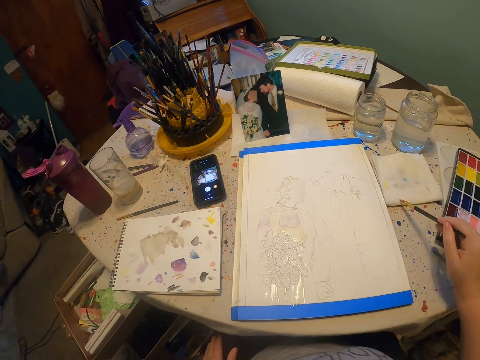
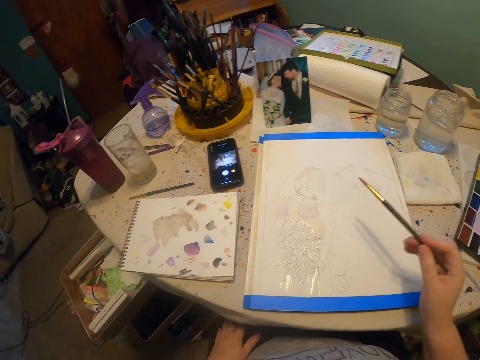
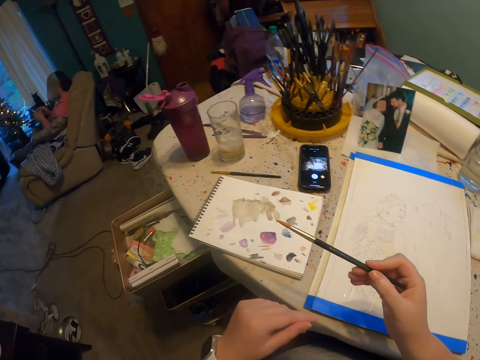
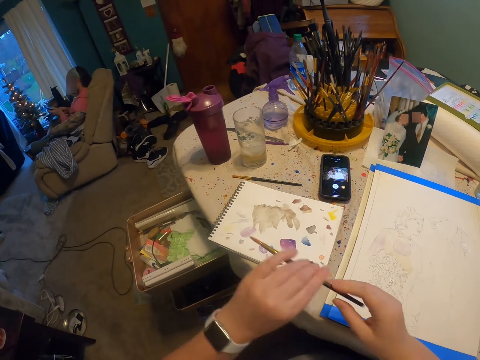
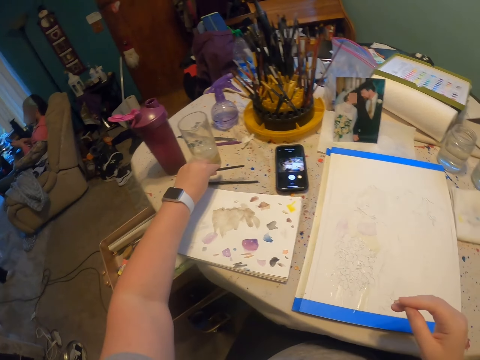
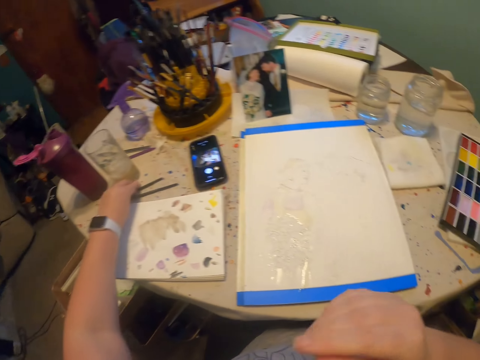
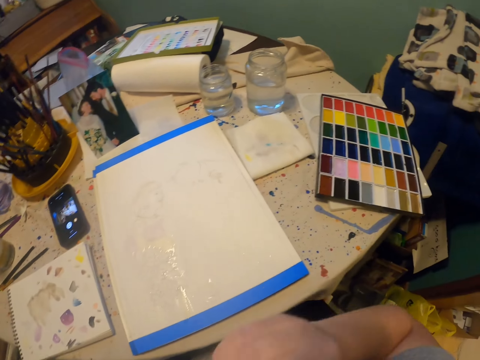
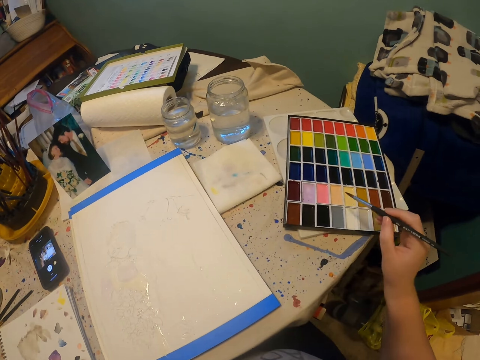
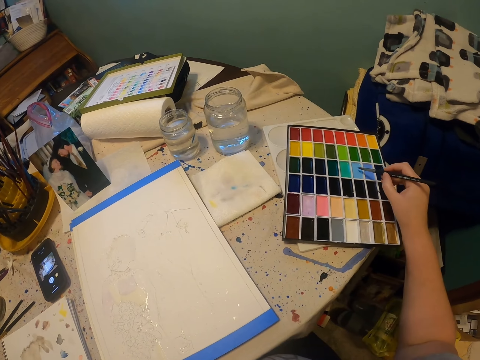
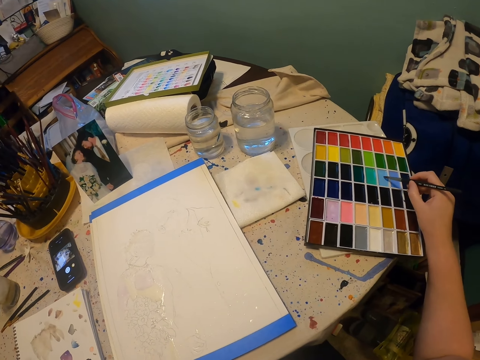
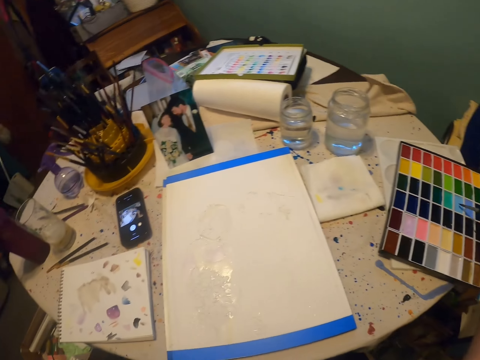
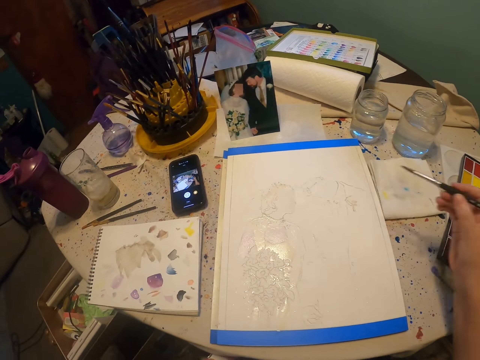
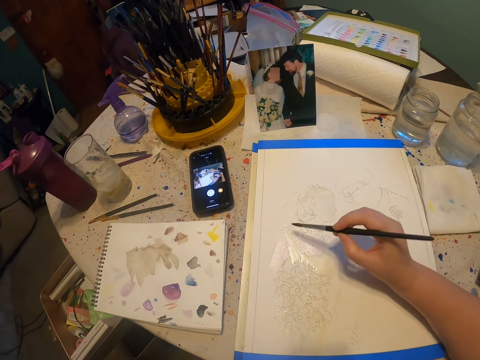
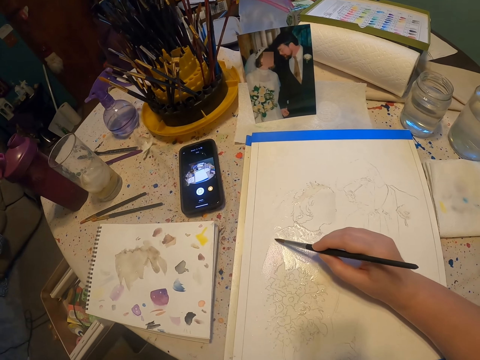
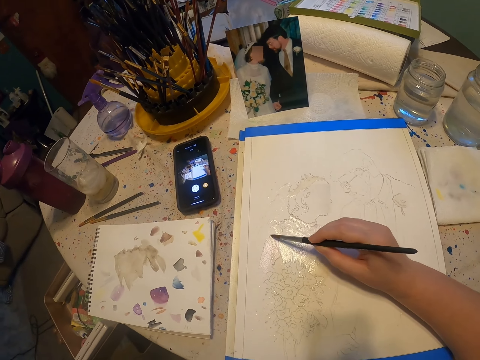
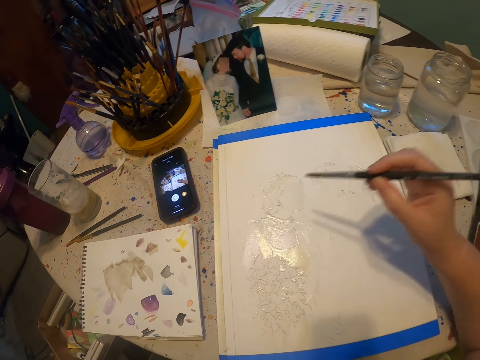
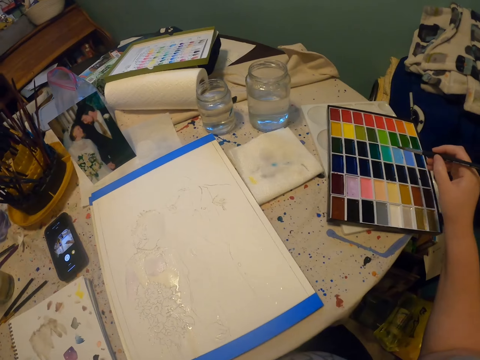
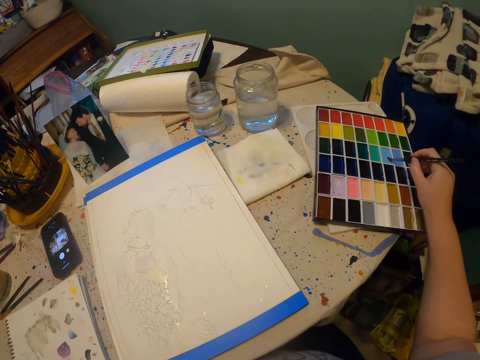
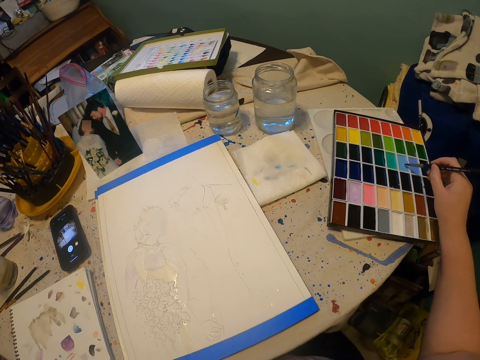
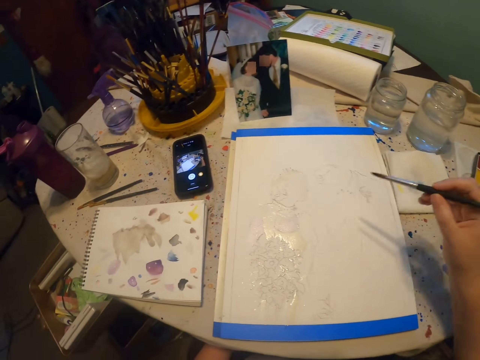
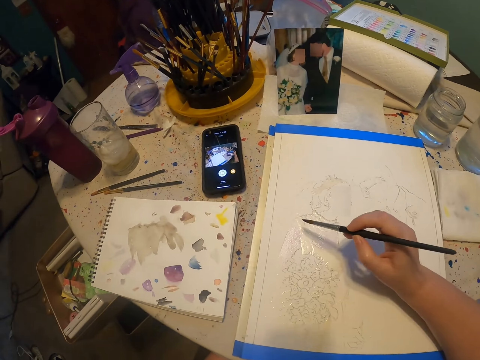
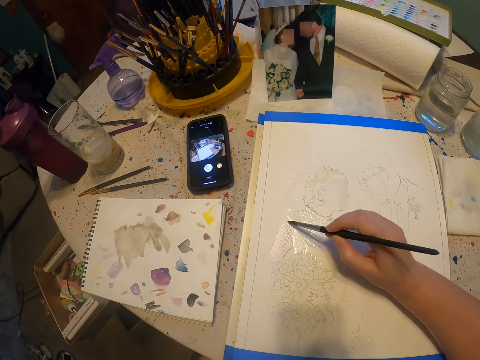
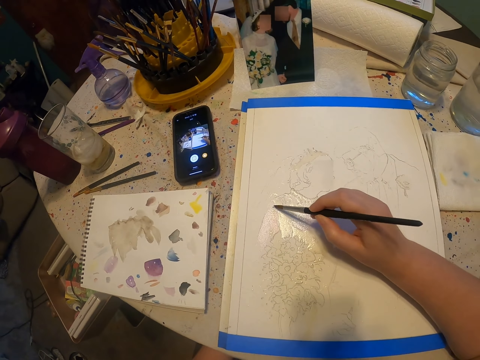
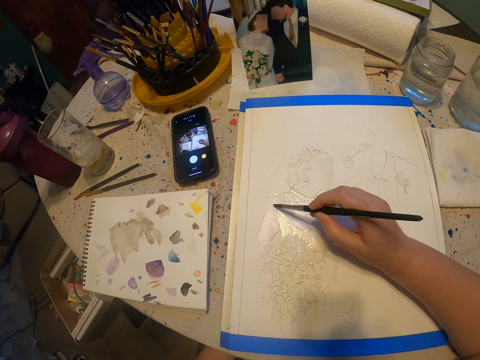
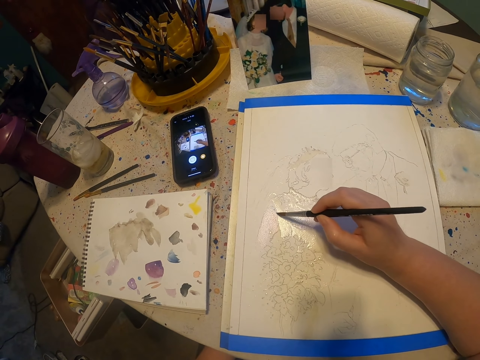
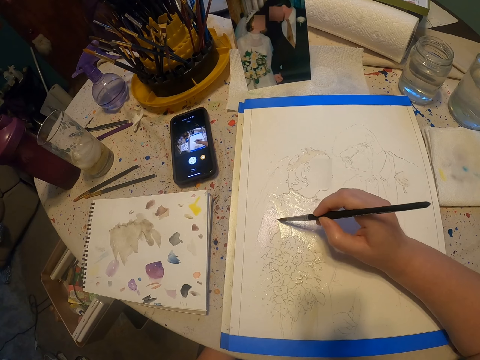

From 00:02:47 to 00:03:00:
The camera wearer removes excess solution on the paint brush. They place the paint brush down. They dip the paint brush on the paint kit. They paint on the paint paper. They dip the paint brush on the paint kit. They paint on the paint paper.

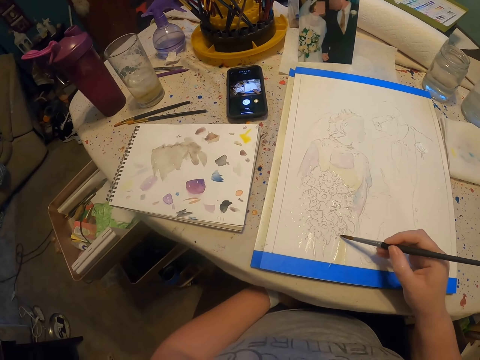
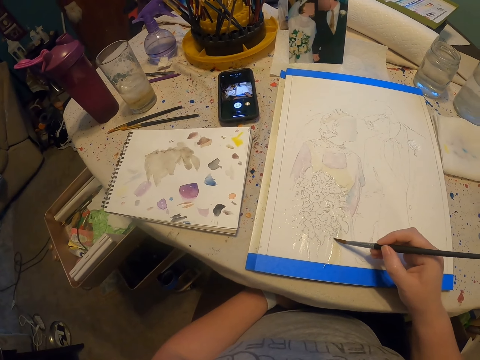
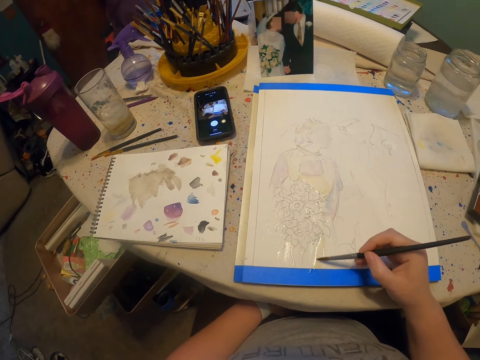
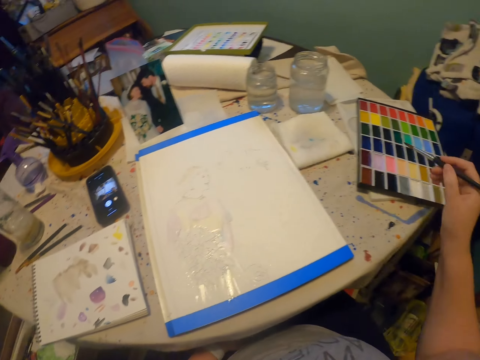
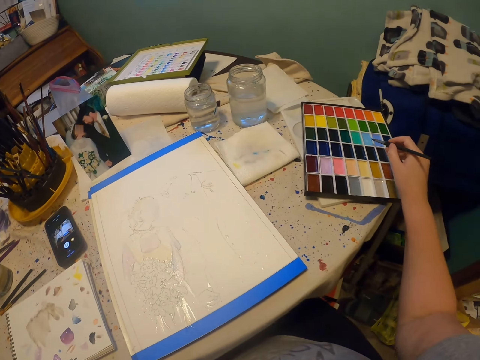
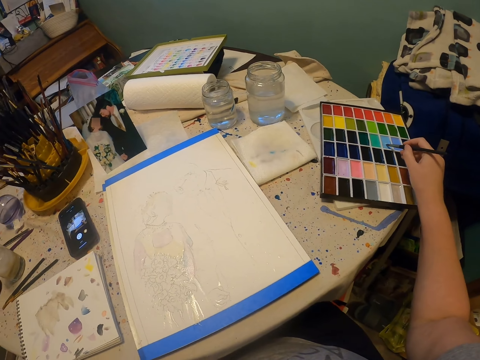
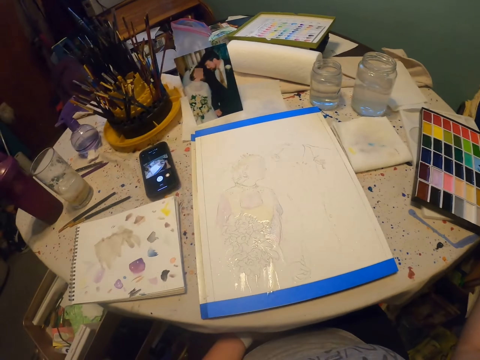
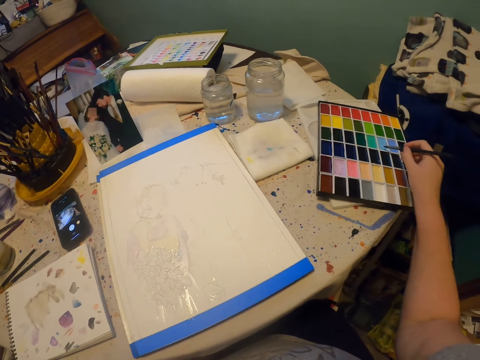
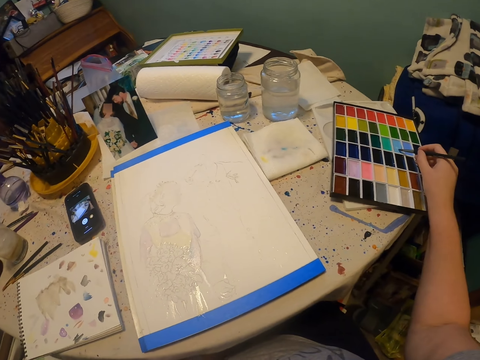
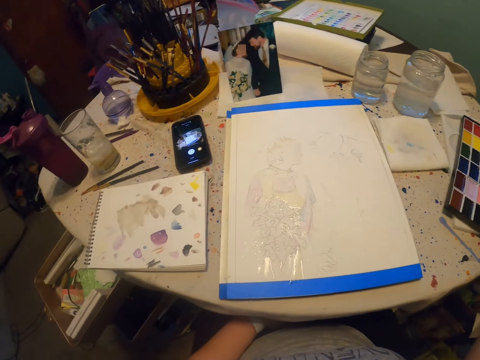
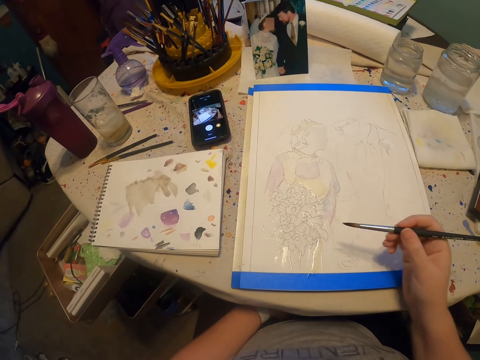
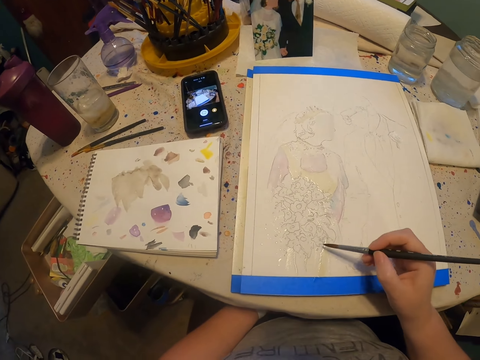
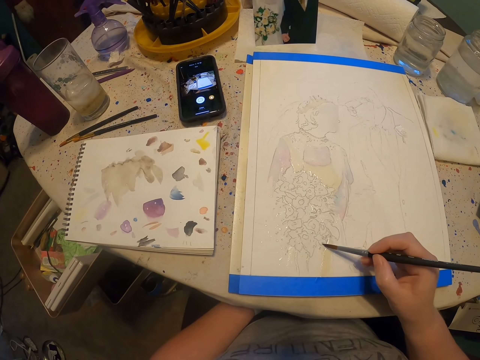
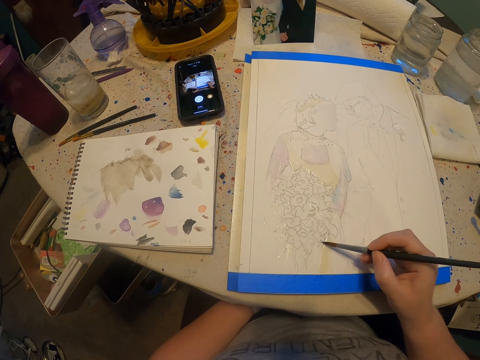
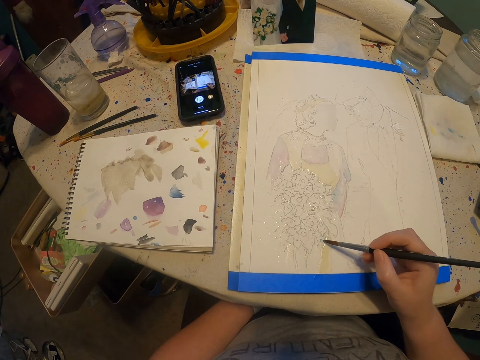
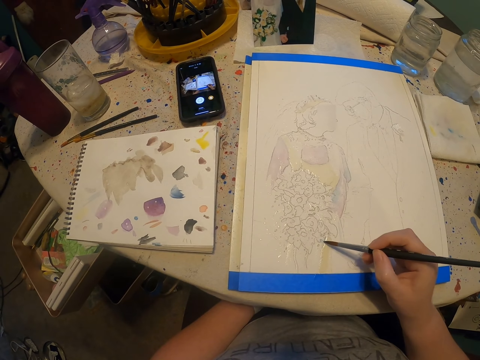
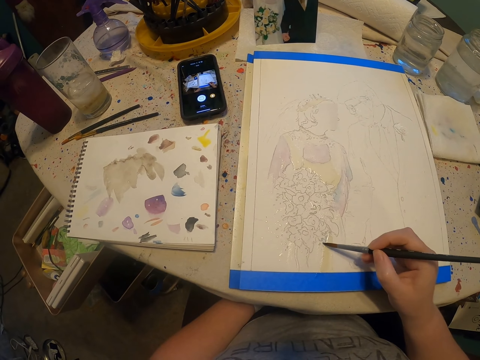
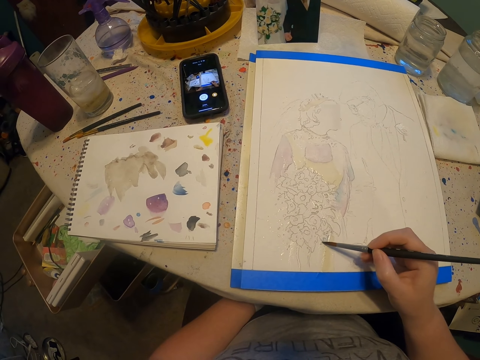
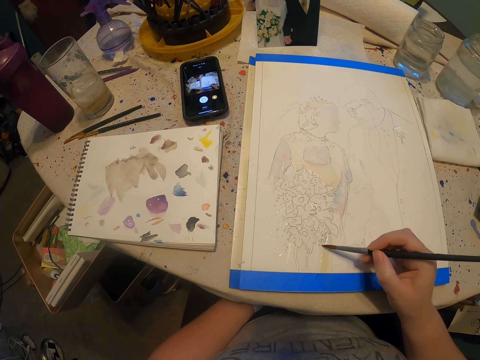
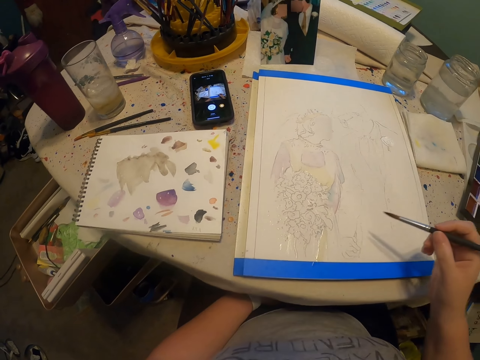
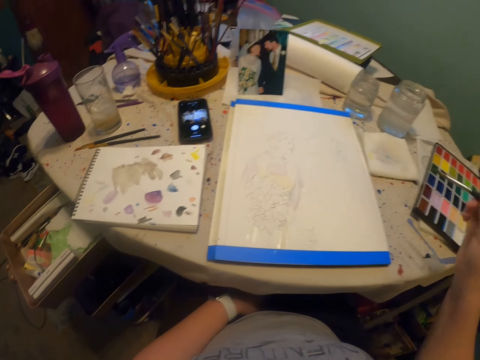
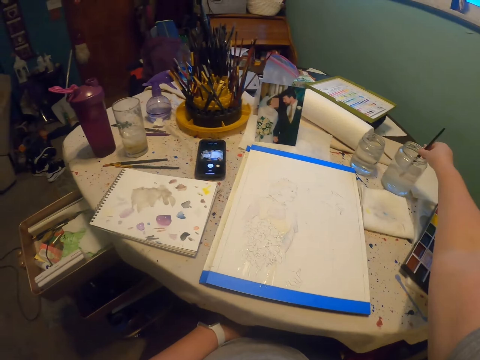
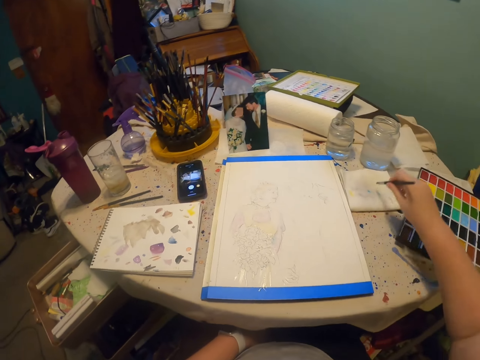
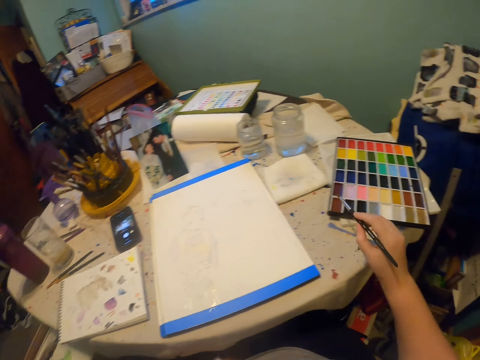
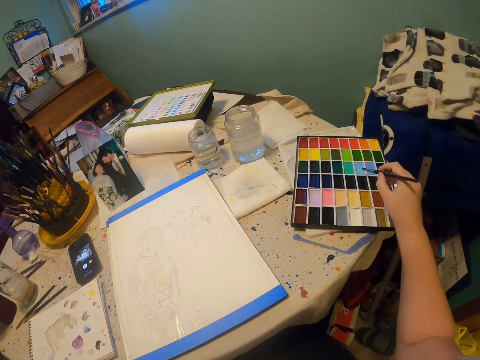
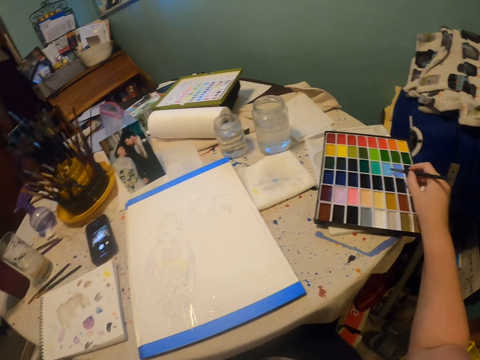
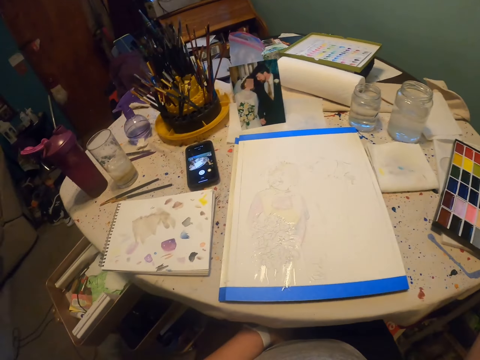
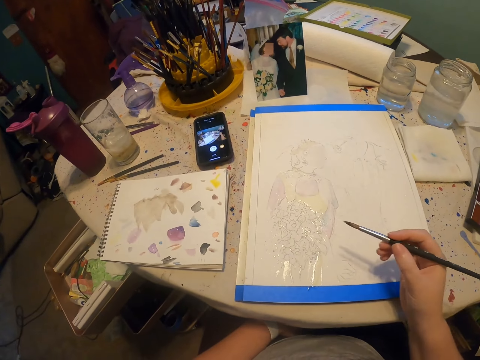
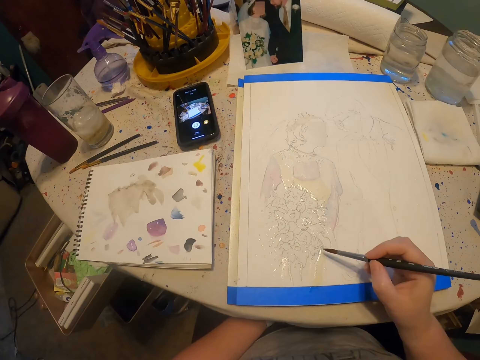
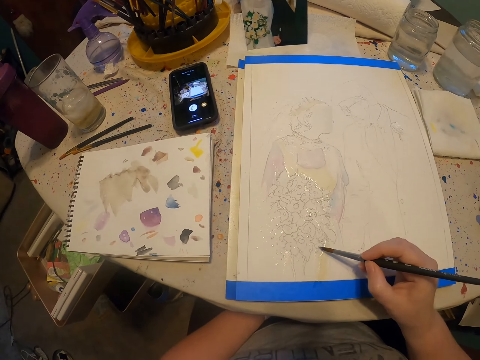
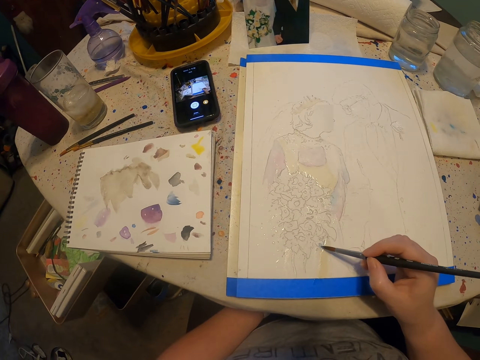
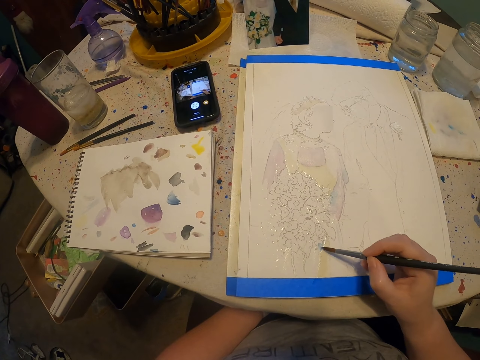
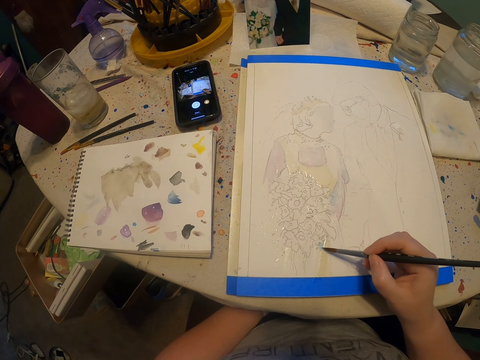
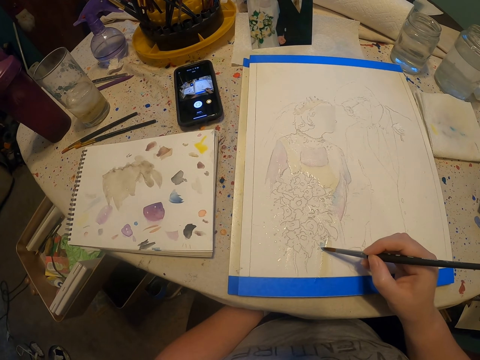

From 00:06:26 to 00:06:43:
The camera wearer dips the paint brush on the paint kit. They paint on the paint paper. They dip the paint brush on the colorless solution. They remove excess solution on the paint brush. They dip the paint brush on the paint kit. They paint on the paint paper.
